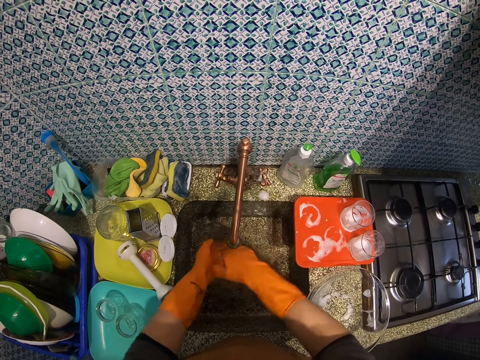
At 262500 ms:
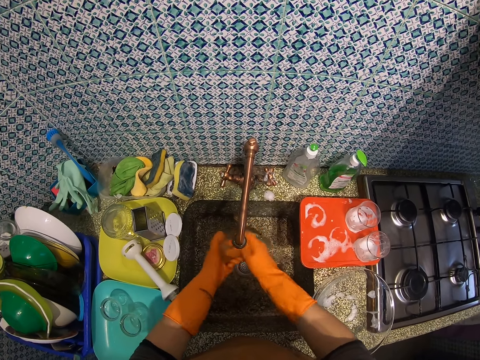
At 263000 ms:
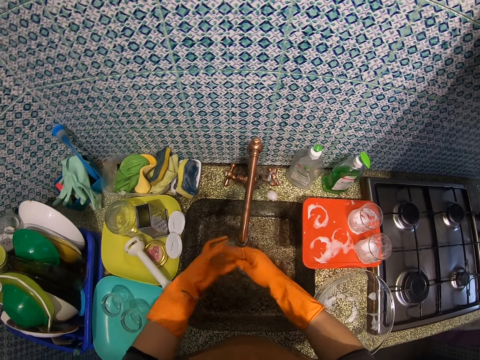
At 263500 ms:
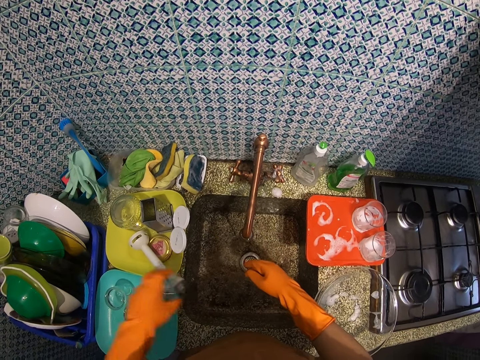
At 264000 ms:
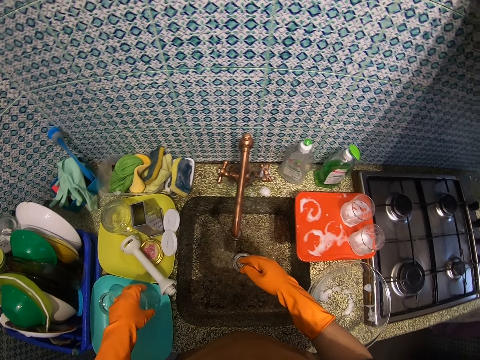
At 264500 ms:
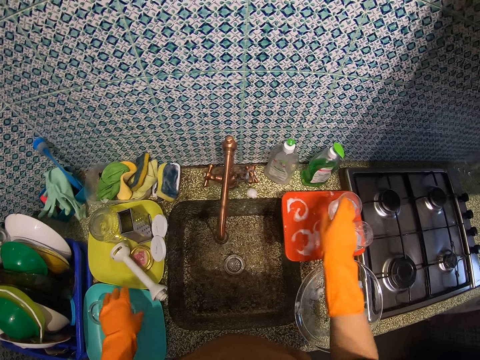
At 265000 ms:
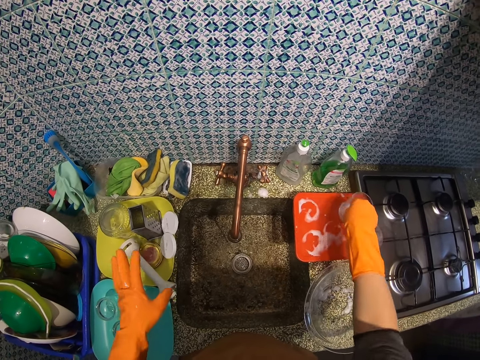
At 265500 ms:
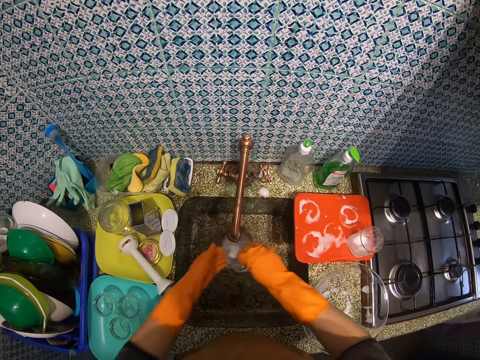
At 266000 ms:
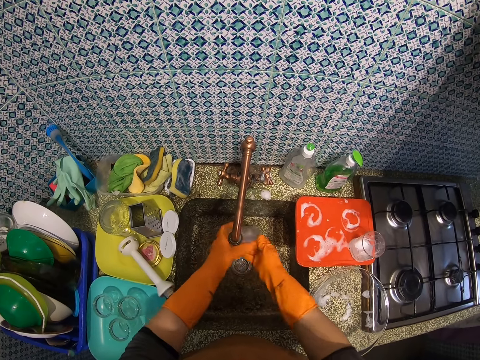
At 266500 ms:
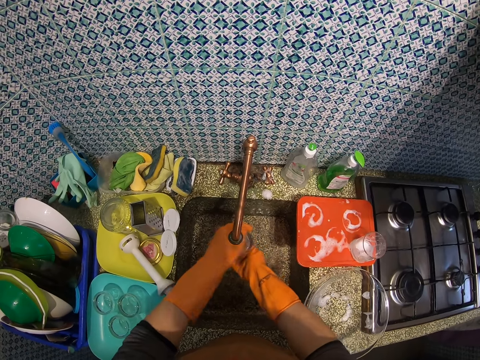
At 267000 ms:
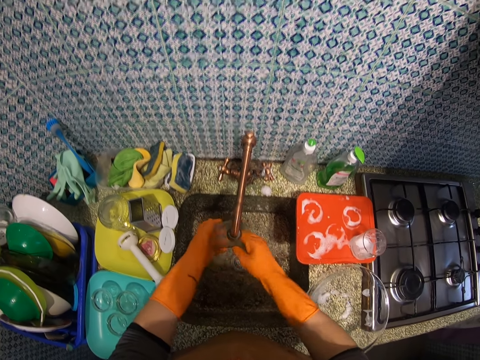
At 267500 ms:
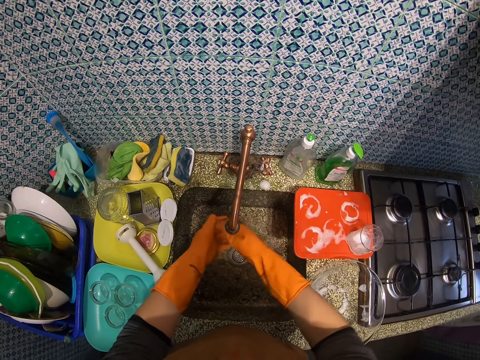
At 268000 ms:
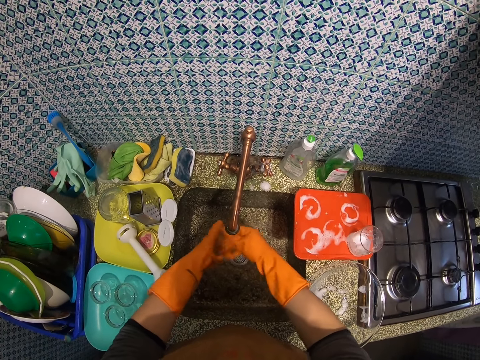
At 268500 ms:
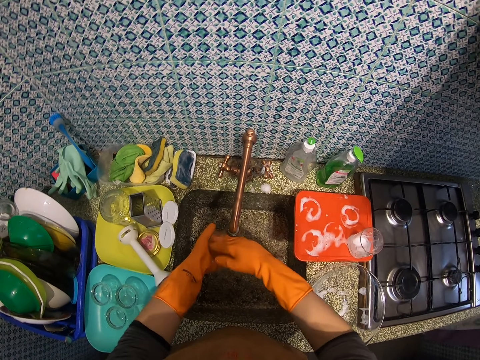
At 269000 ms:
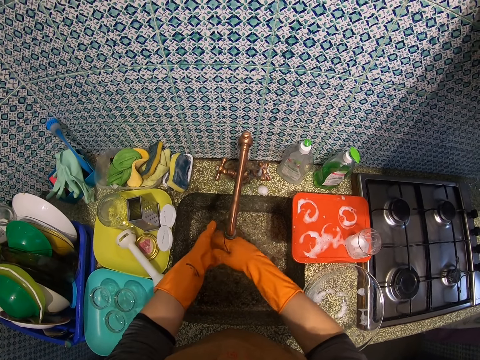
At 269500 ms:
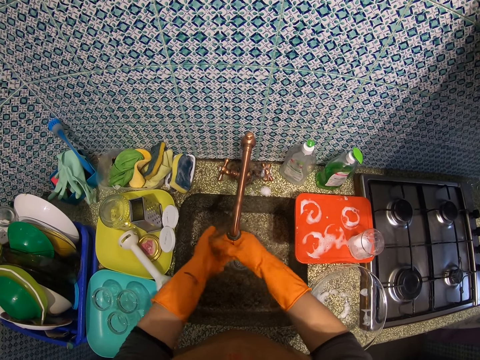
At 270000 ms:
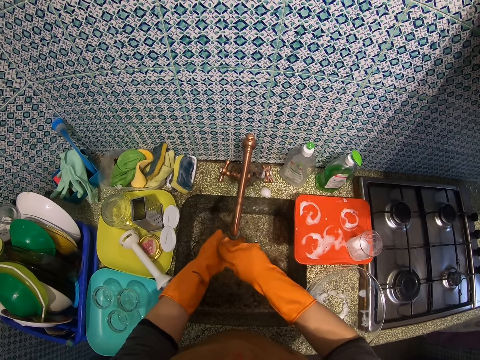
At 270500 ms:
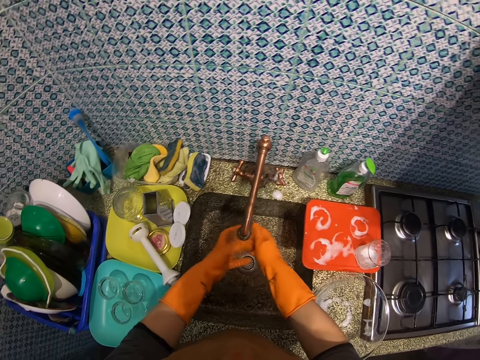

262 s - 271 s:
The camera wearer drops the cup on the tray. They take a cup from the bowl and rinse the cup.

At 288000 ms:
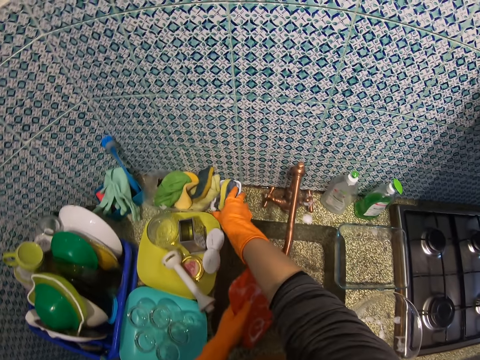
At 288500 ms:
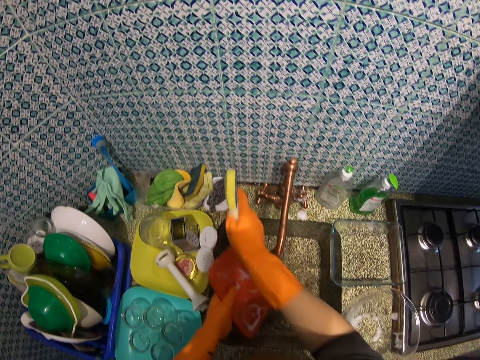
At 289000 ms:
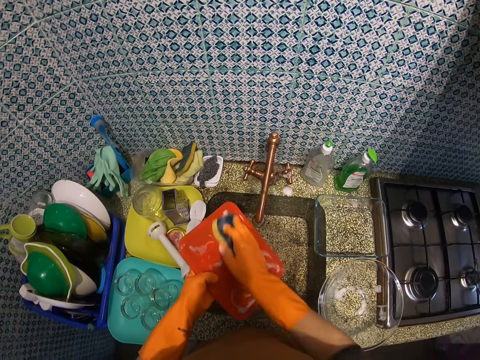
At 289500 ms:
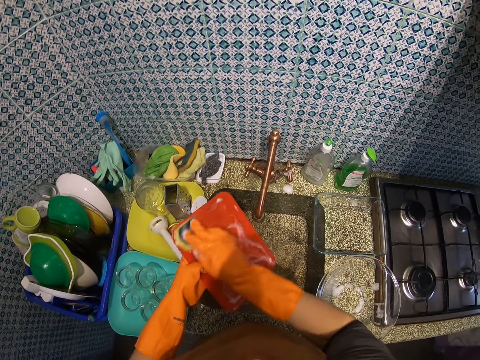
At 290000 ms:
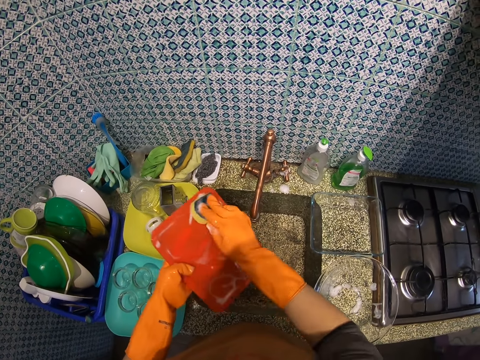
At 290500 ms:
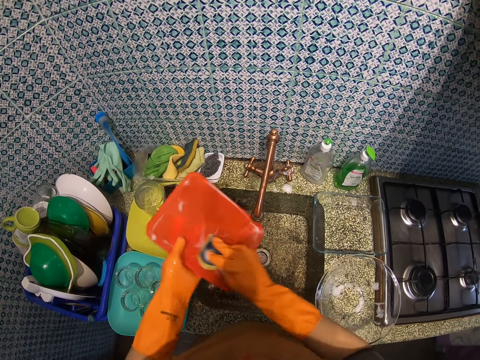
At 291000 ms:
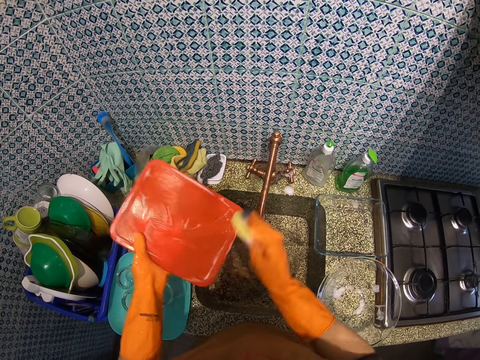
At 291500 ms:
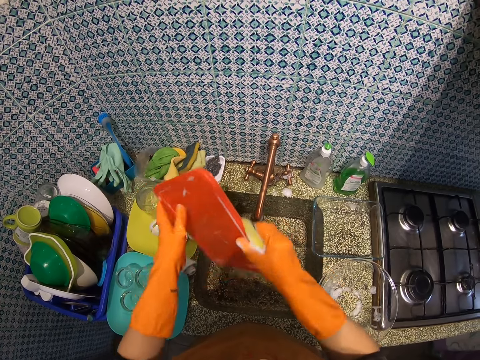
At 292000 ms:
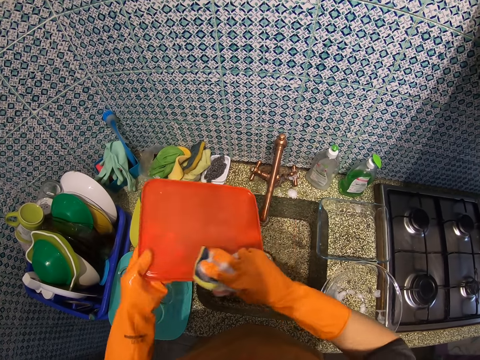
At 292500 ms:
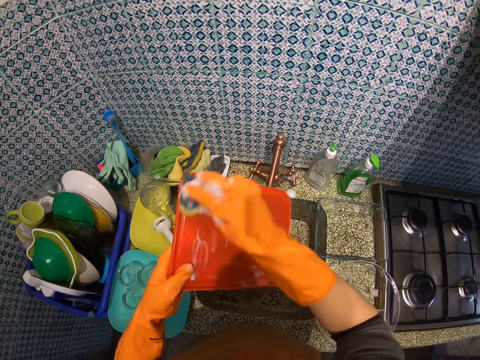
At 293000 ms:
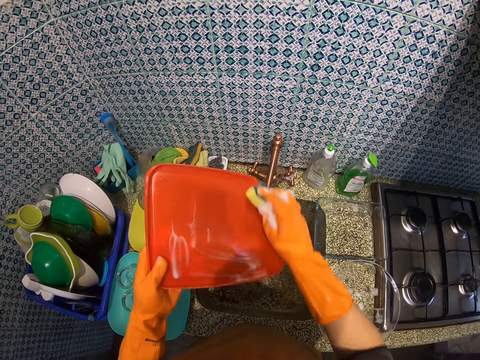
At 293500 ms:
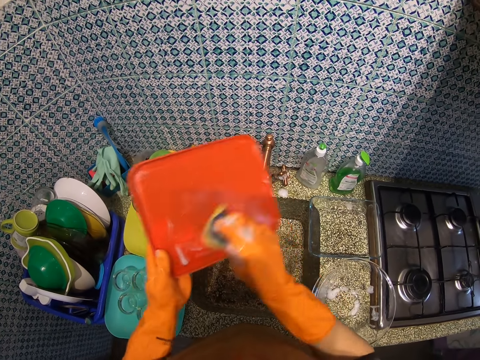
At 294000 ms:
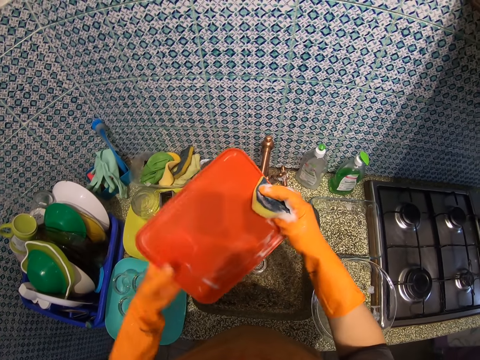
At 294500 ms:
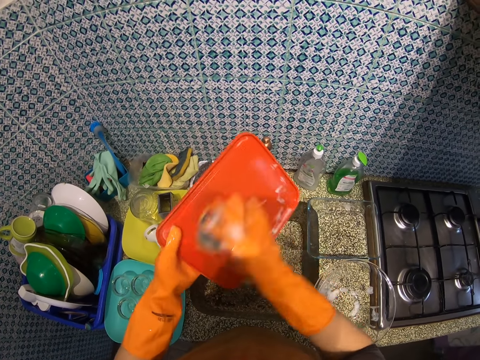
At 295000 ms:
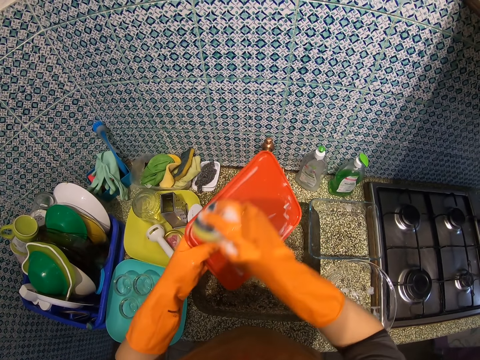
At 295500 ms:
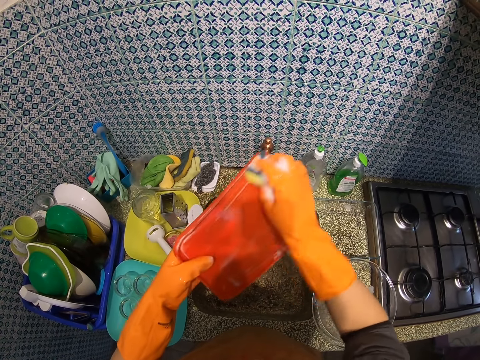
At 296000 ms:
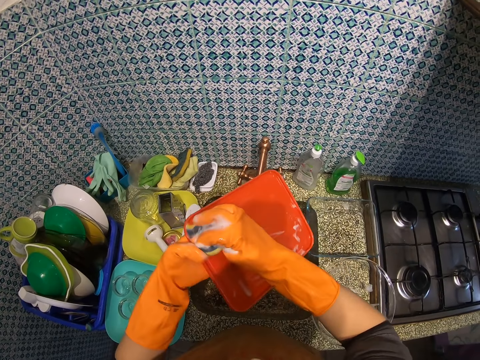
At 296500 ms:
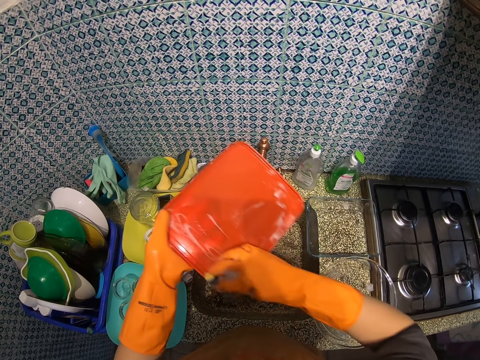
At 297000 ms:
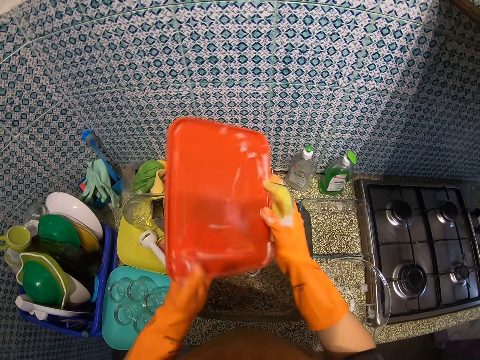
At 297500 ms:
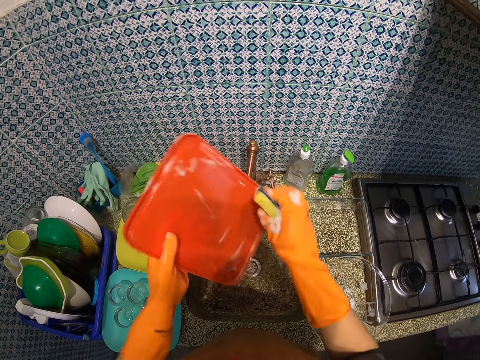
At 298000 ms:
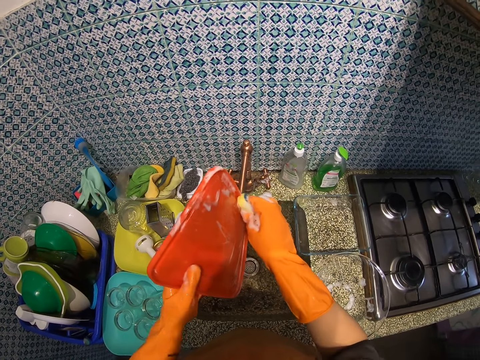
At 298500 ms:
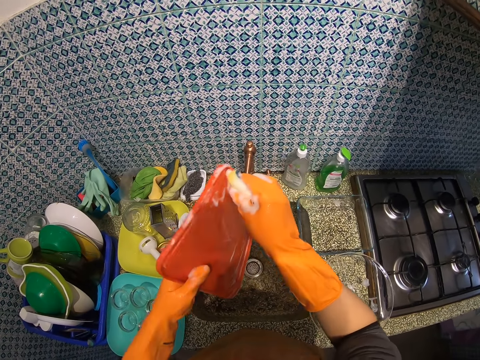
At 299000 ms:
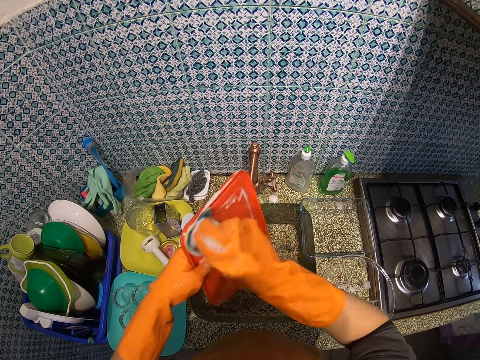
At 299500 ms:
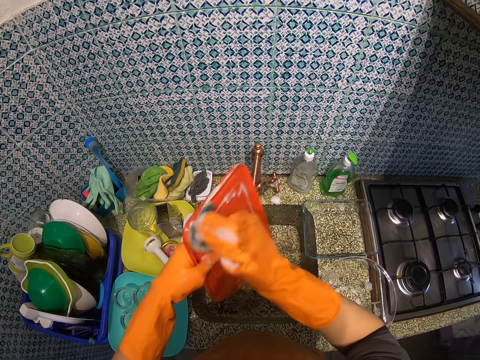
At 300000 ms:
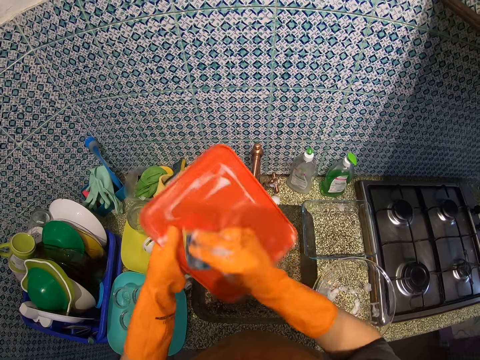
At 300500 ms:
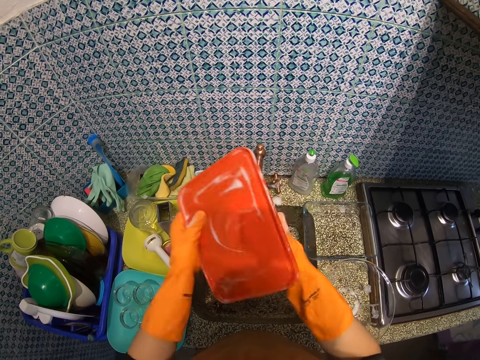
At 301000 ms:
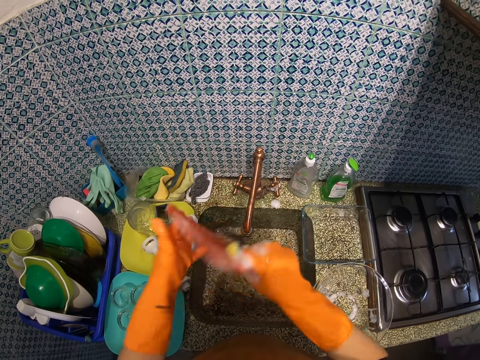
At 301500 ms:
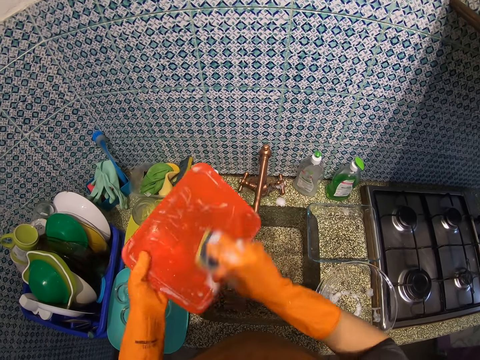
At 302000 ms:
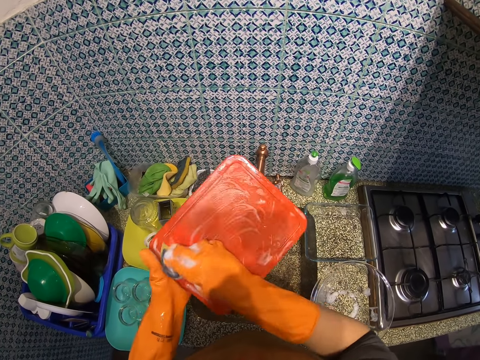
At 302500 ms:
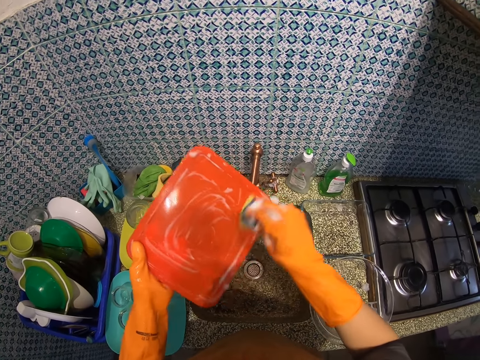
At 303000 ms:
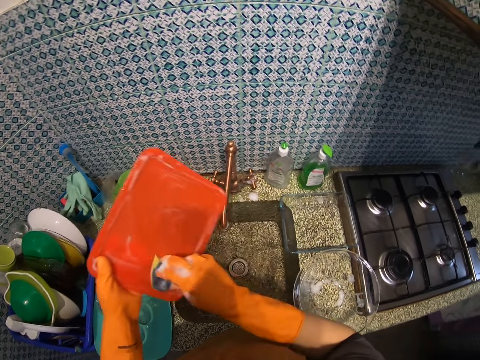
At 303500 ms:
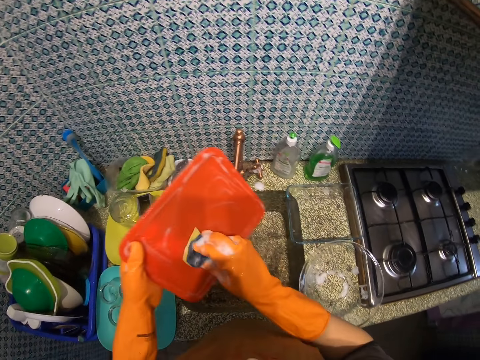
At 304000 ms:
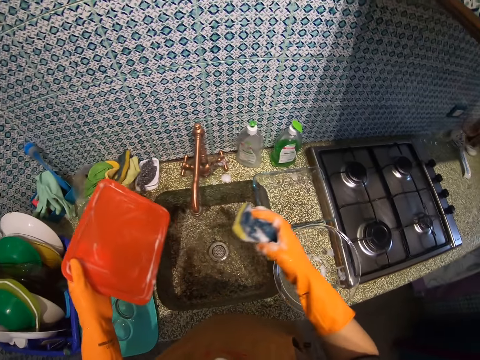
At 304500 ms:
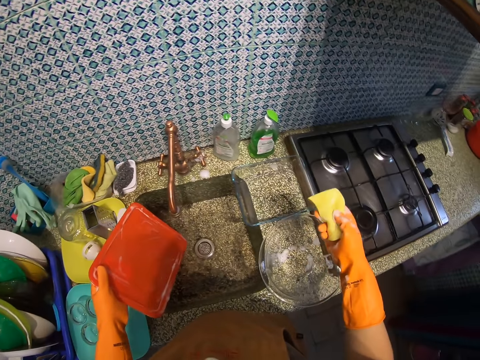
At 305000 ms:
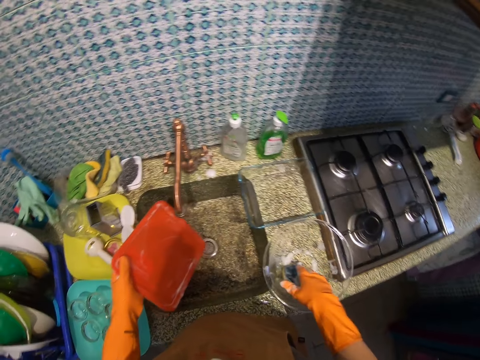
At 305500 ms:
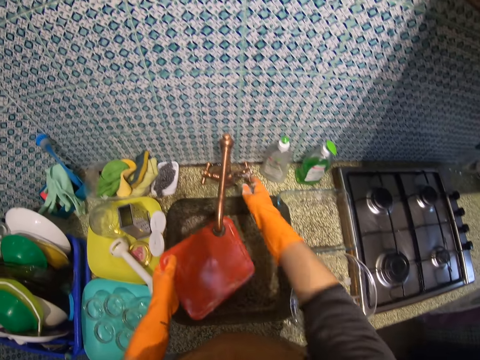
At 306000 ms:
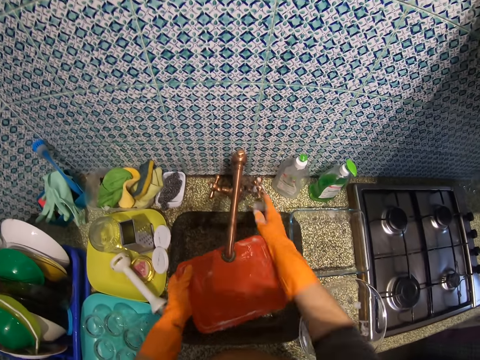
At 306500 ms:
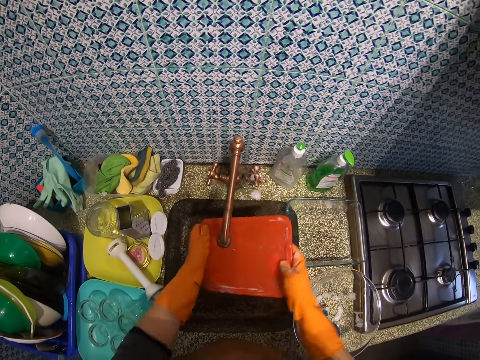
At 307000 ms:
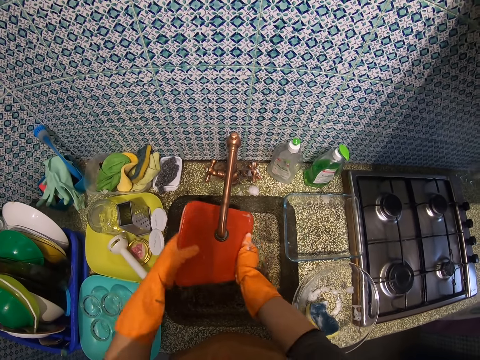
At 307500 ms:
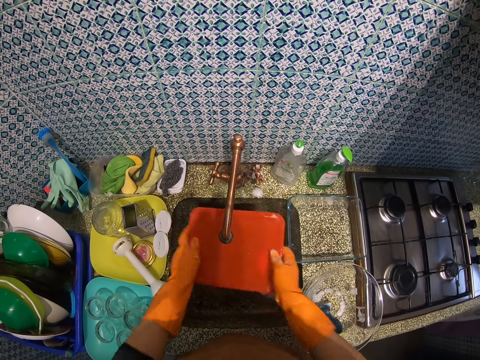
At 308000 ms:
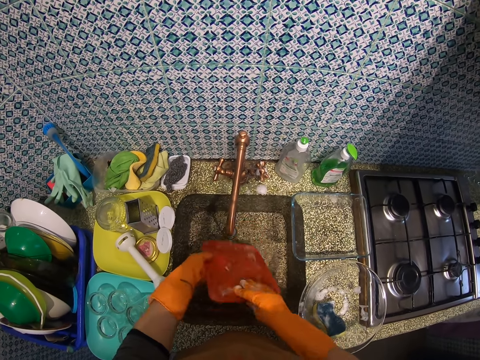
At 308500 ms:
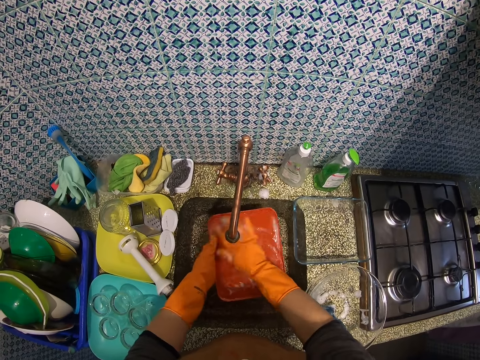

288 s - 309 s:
The camera wearer picks up the scrub sponge on the table. She washes the plastic cover, or tray, with the sponge. She turns the plastic cover in her hands. She washes the plastic cover with the sponge. She washes the plastic cover with the sponge again. She turns the plastic cover in her hands. She drops the sponge in a glass bowl. She turns on the tap. She rinses the plastic cover with water. She turns the plastic cover and rinses the plastic cover again.
